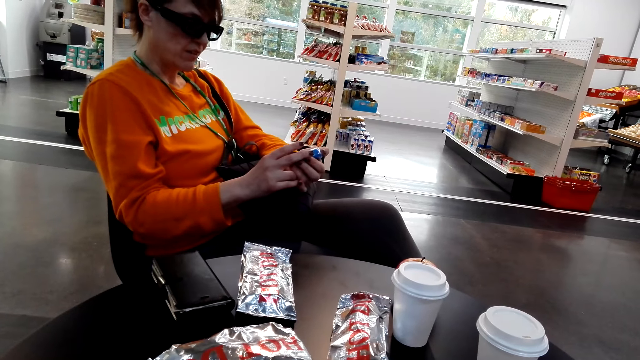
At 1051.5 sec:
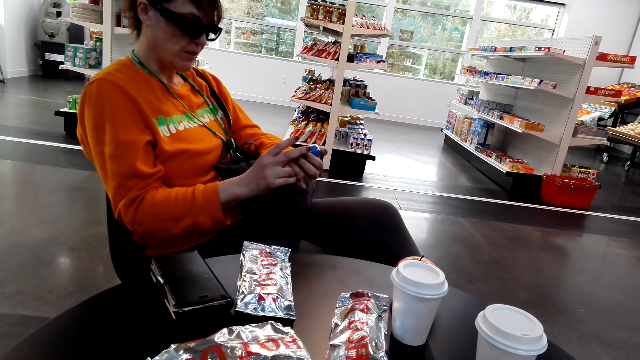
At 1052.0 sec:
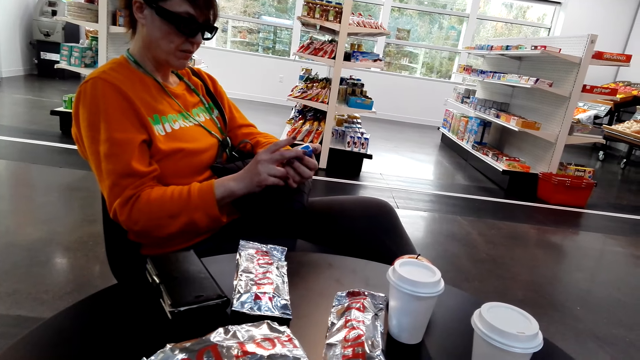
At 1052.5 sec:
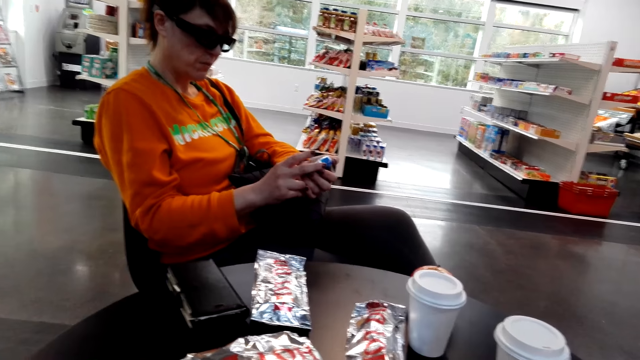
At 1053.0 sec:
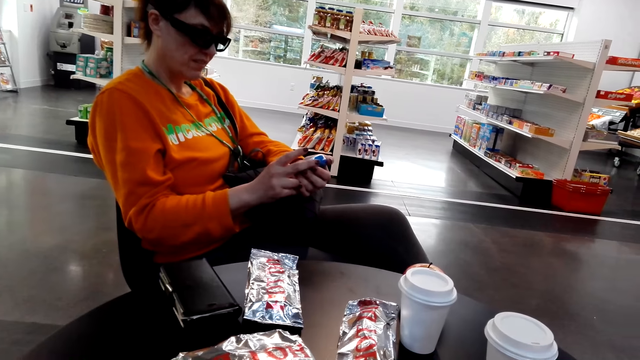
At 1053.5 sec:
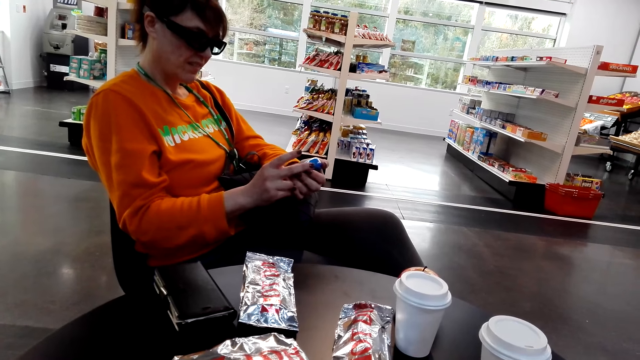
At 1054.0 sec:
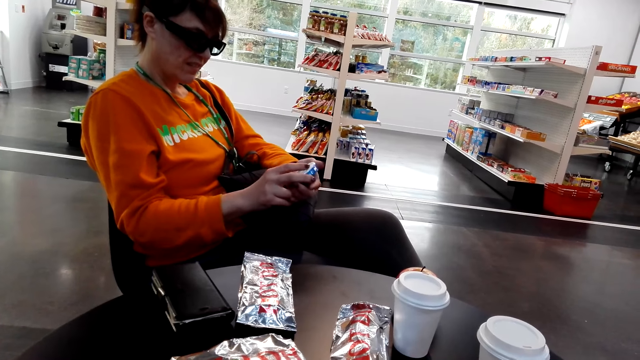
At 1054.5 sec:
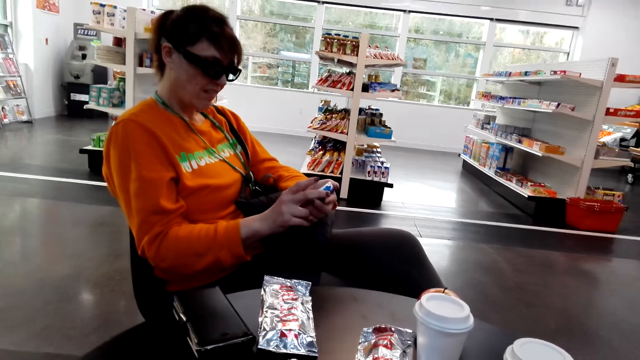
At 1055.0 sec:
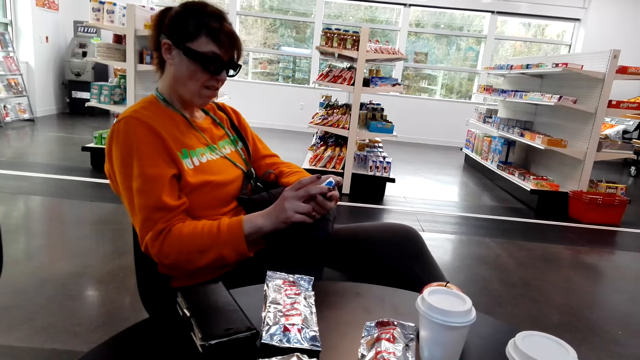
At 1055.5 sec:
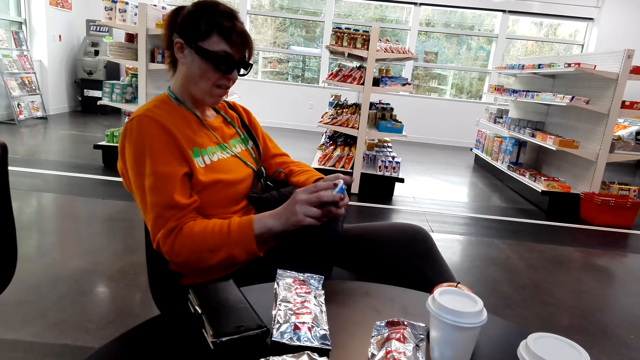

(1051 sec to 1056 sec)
A woman looks at the can.

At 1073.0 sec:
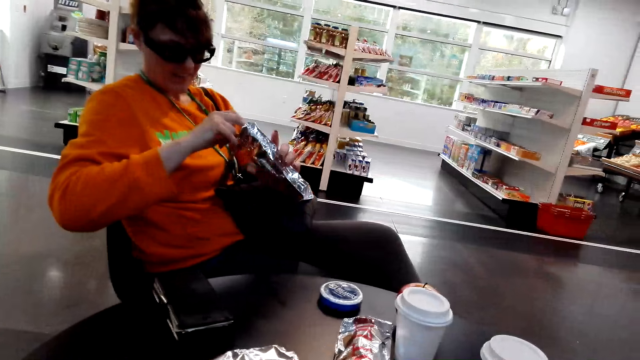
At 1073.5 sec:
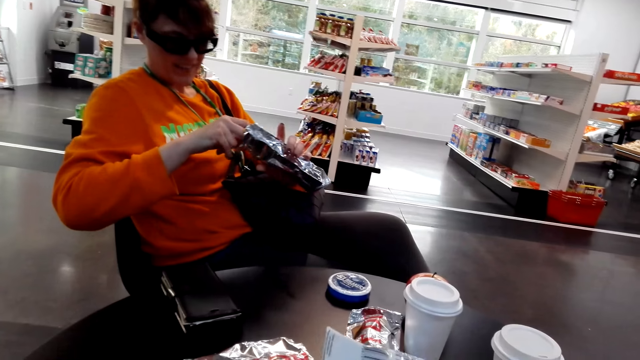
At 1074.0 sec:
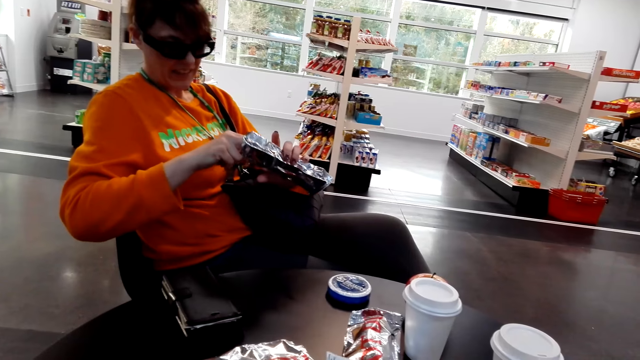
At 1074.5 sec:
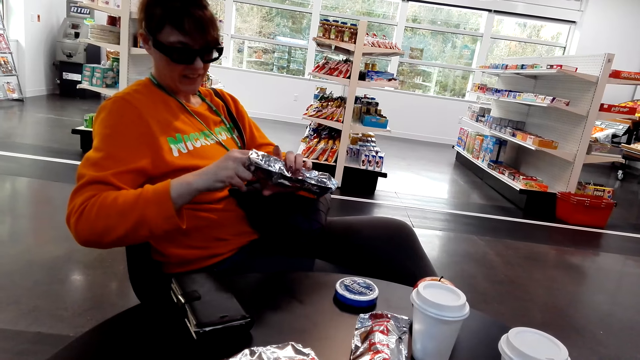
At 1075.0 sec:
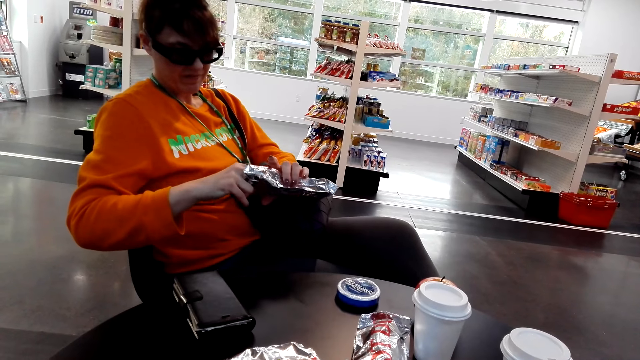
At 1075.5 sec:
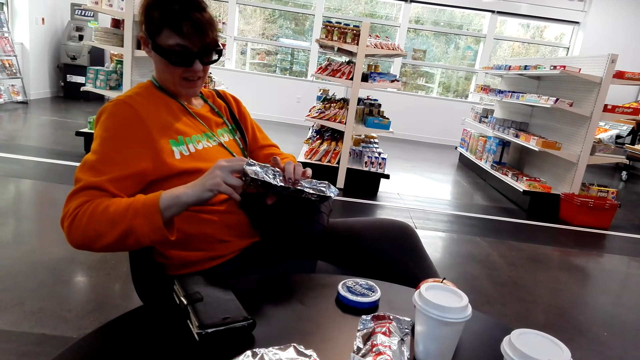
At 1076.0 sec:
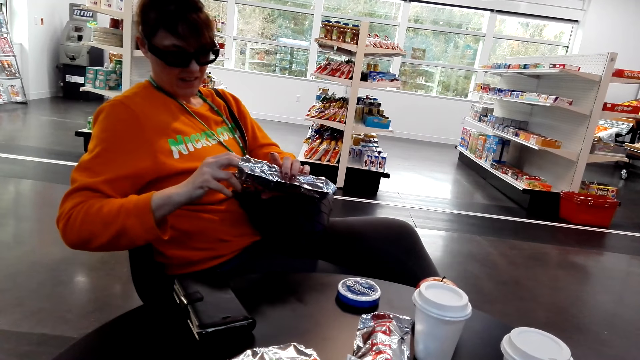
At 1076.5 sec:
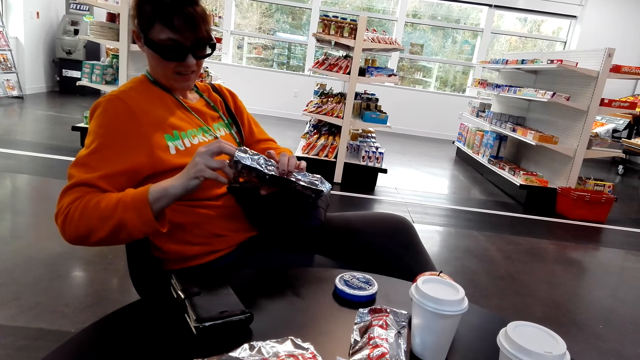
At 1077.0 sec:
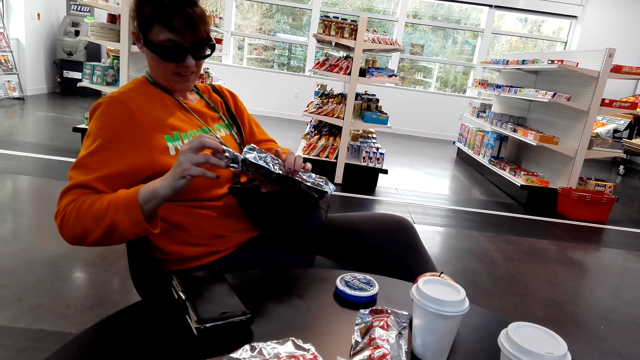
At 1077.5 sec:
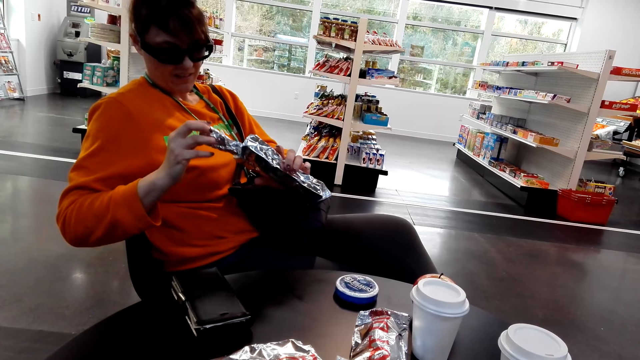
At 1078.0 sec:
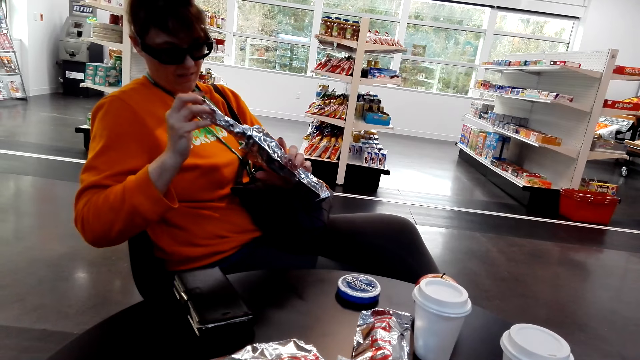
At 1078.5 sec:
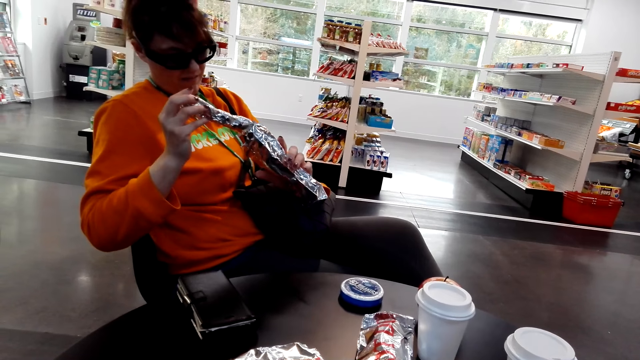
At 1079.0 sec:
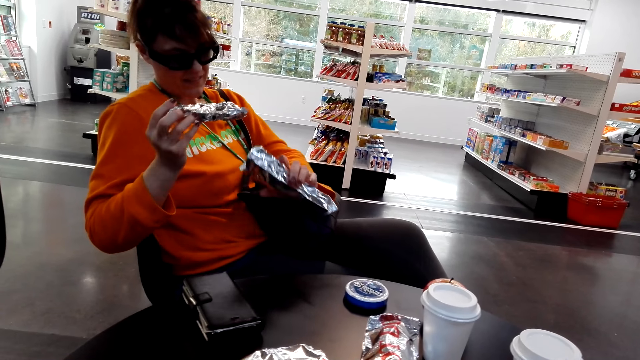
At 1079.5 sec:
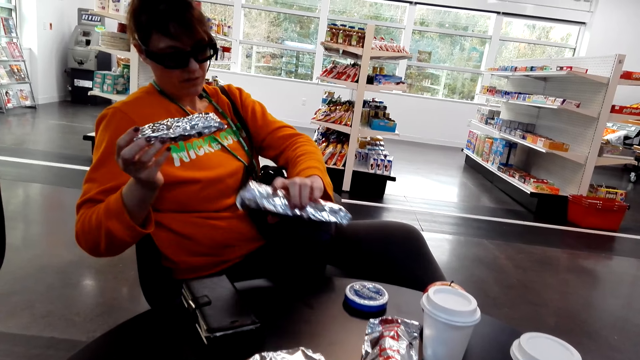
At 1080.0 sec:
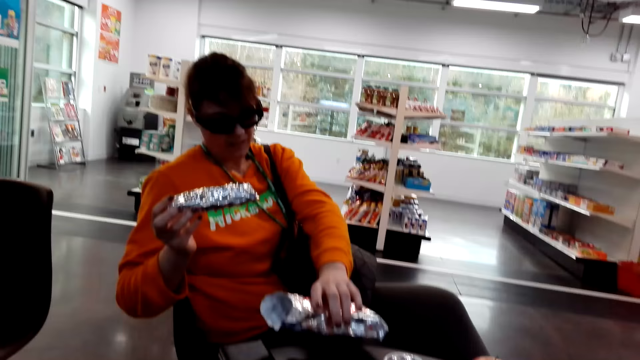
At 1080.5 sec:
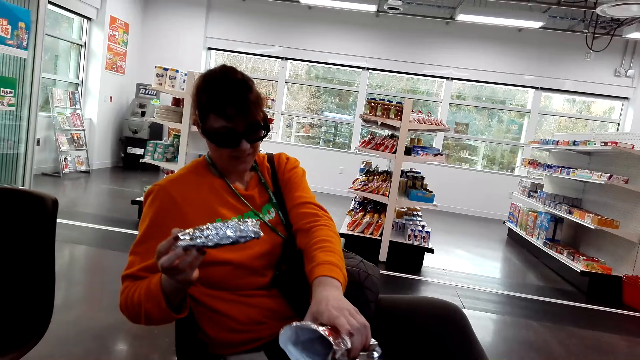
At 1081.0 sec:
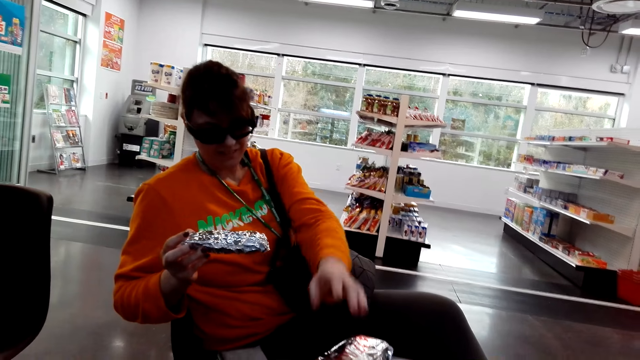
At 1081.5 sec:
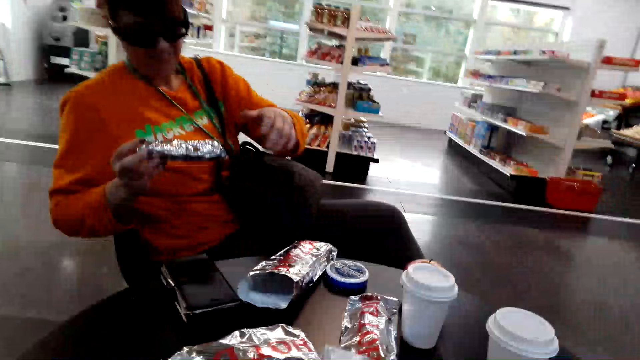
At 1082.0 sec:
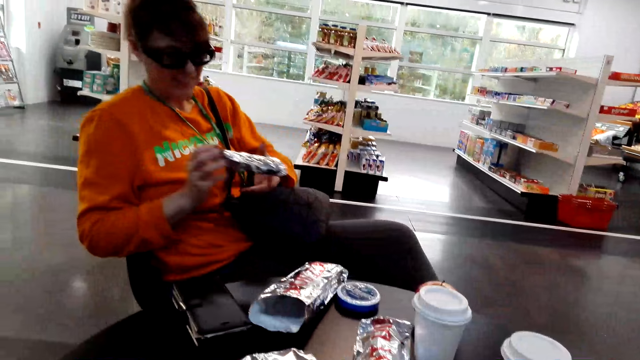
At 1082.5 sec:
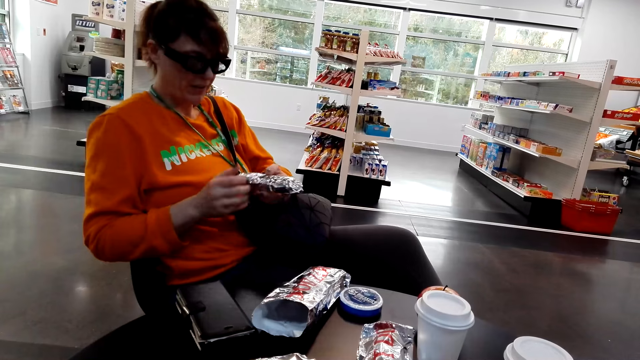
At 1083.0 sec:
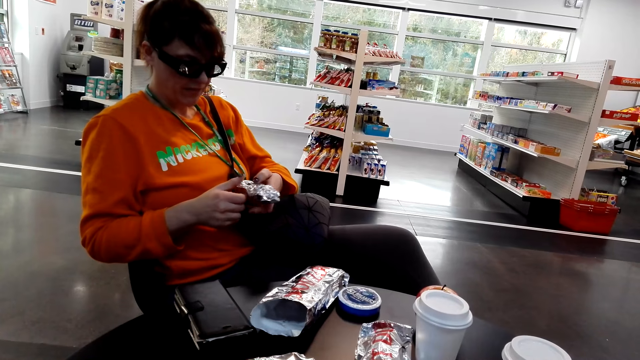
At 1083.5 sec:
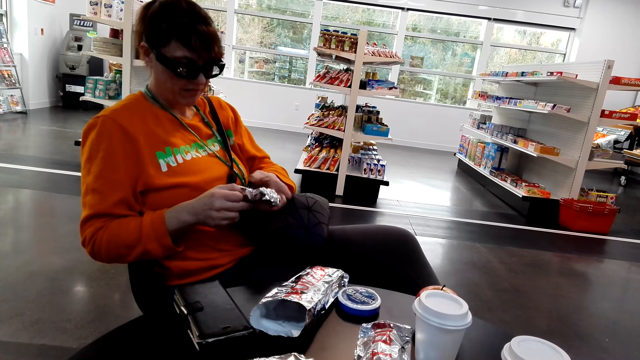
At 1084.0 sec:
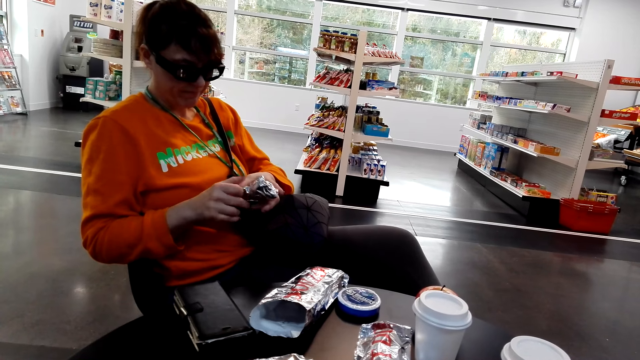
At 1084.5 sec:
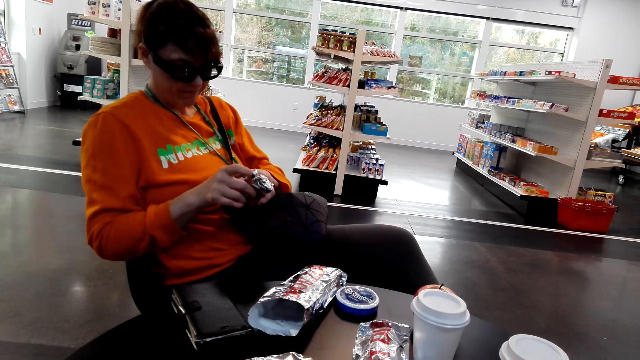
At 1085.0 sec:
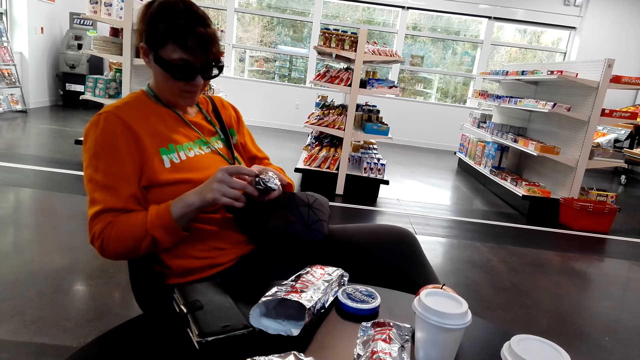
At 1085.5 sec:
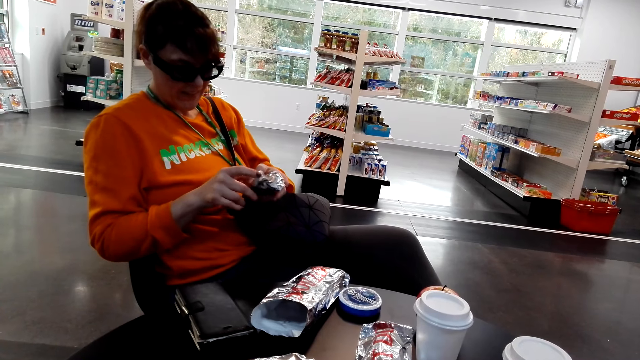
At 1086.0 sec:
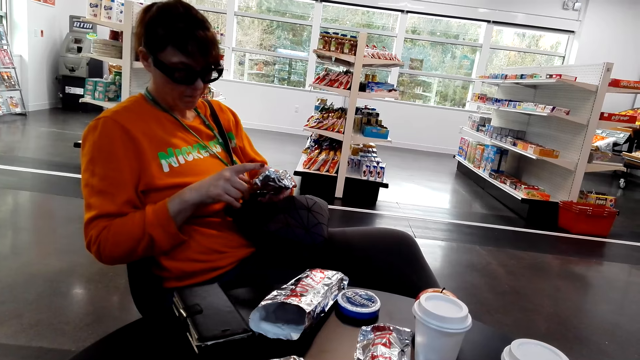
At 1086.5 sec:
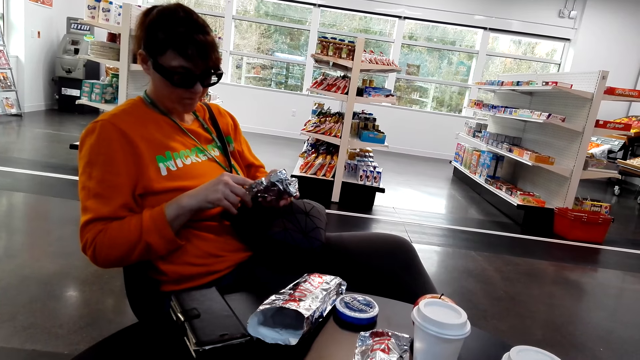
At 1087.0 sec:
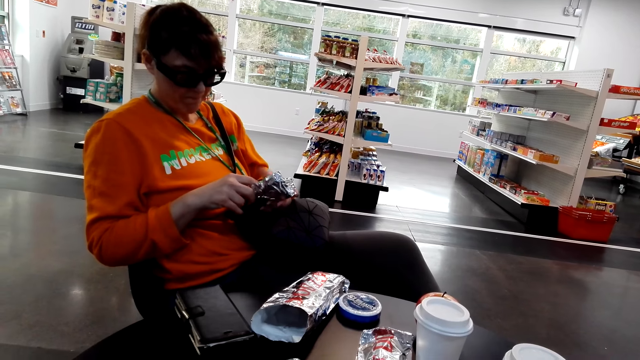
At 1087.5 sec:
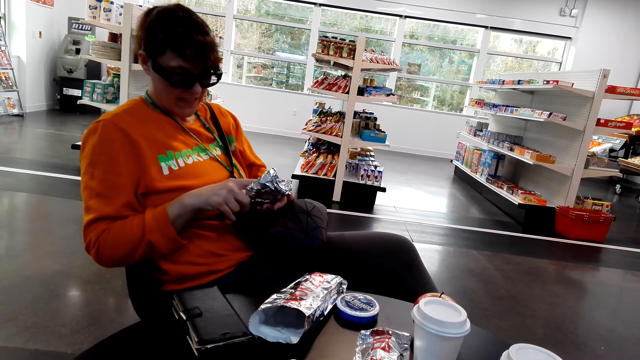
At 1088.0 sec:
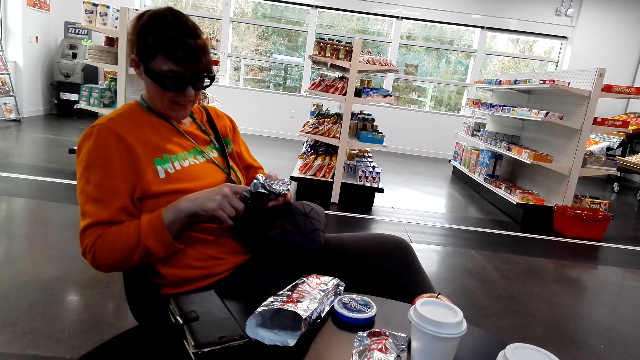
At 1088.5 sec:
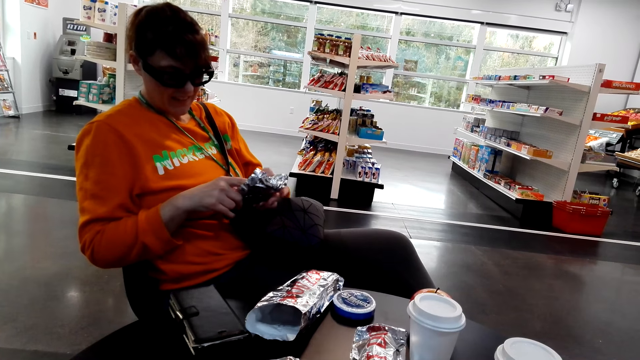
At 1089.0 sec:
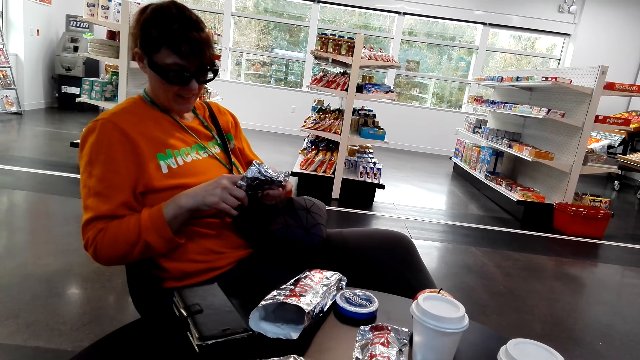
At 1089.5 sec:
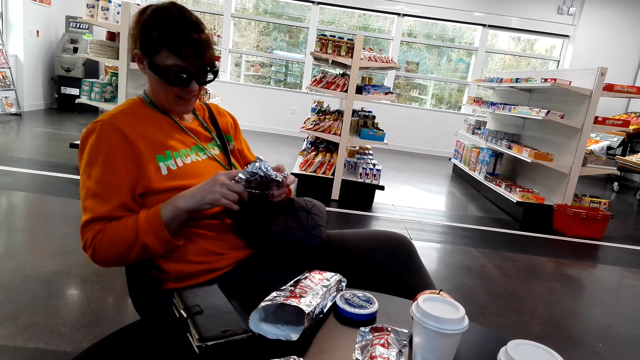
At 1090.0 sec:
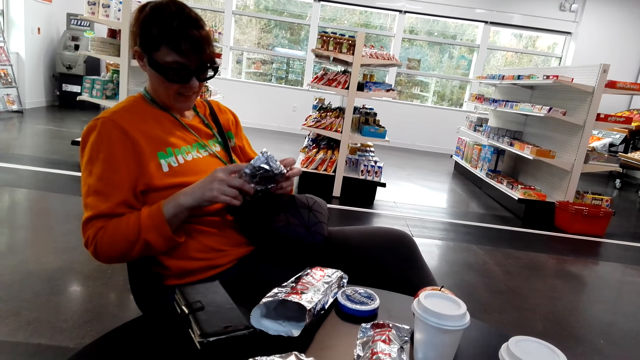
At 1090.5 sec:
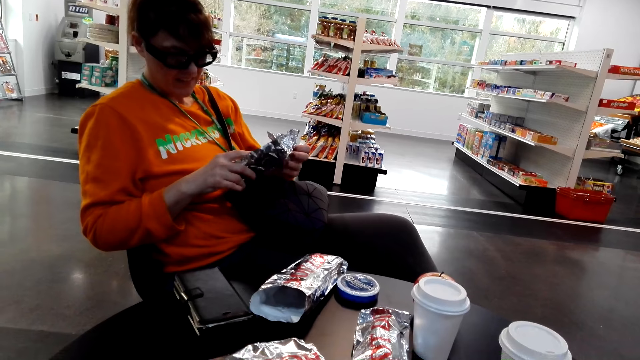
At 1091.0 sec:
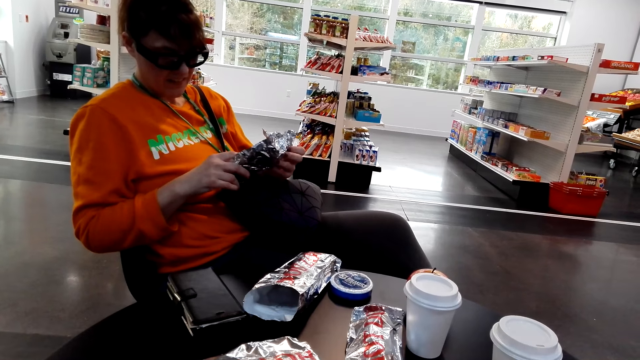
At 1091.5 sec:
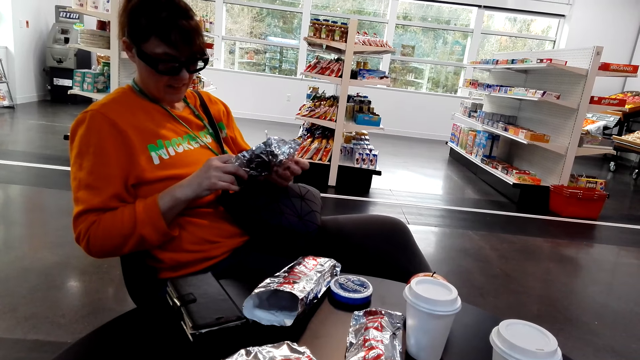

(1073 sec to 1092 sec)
A woman opens the snack. The woman takes the item on the packet, puts down the packet at the table, and opens the packet. The camera wearer converses.
